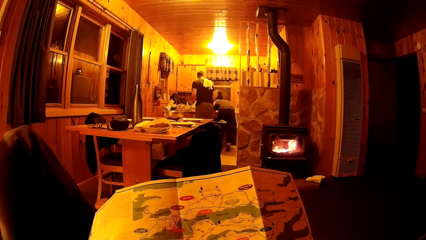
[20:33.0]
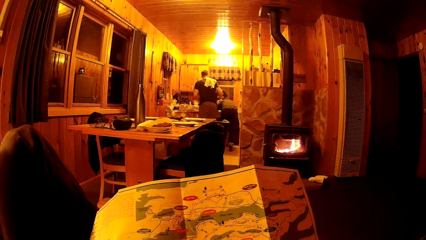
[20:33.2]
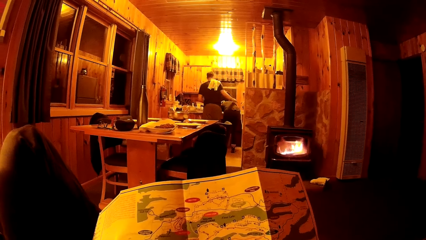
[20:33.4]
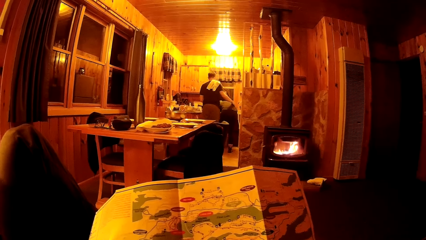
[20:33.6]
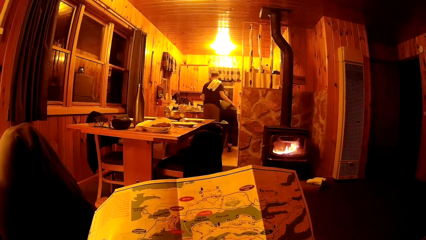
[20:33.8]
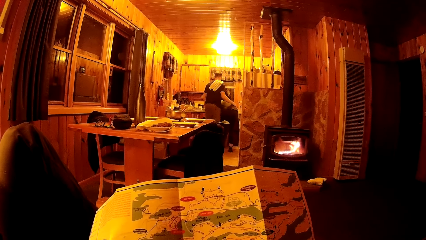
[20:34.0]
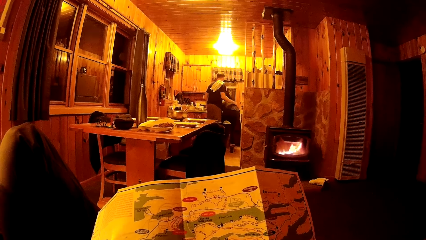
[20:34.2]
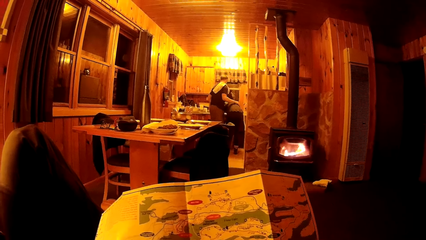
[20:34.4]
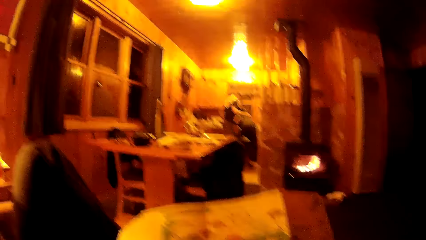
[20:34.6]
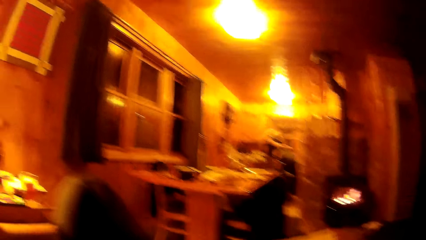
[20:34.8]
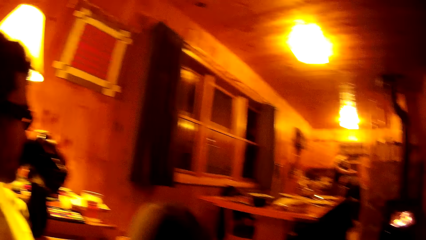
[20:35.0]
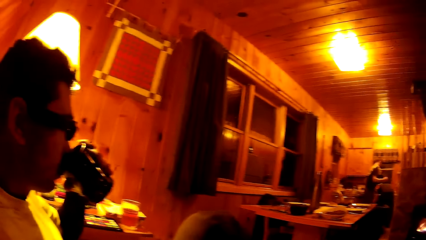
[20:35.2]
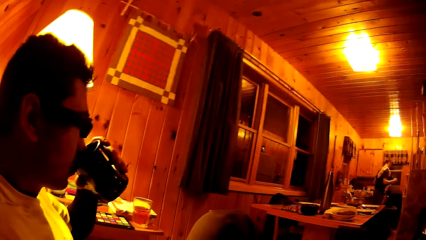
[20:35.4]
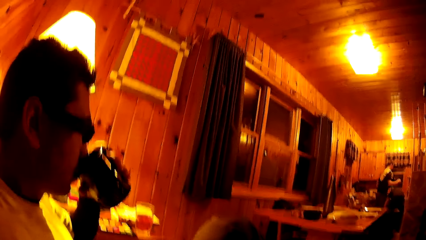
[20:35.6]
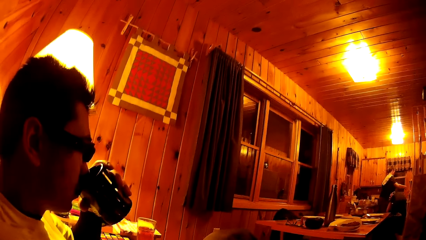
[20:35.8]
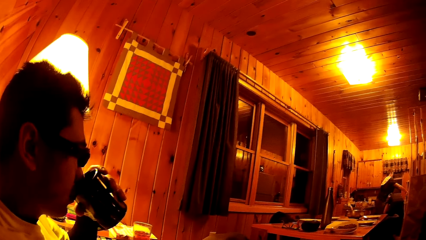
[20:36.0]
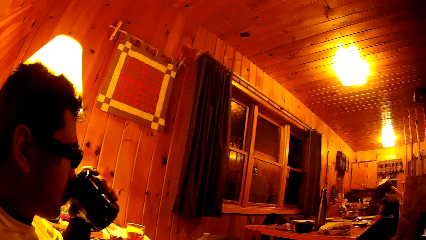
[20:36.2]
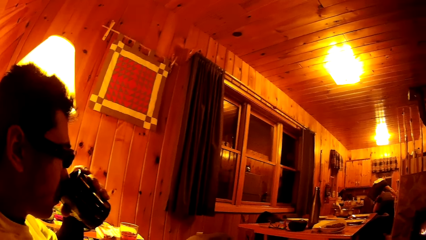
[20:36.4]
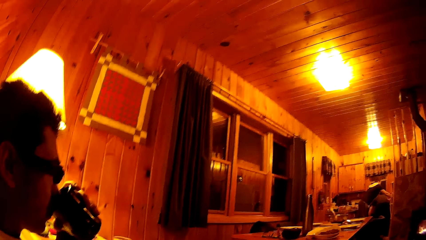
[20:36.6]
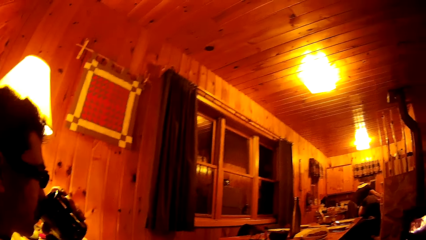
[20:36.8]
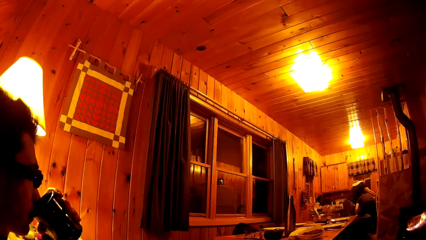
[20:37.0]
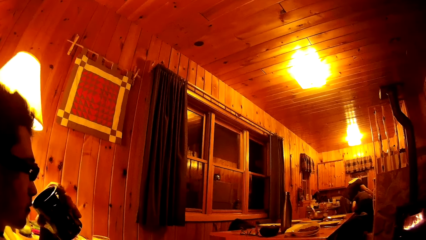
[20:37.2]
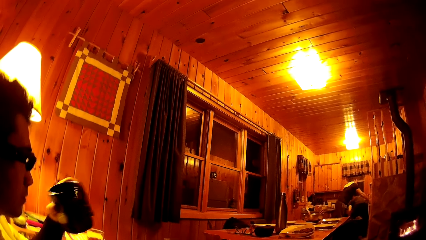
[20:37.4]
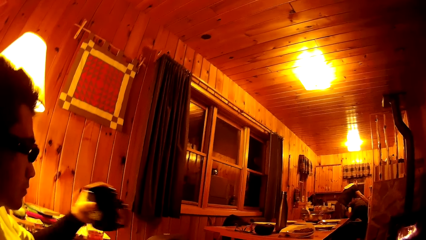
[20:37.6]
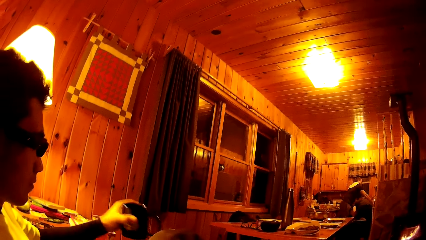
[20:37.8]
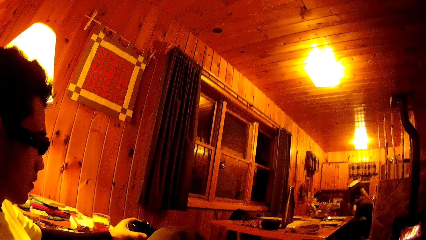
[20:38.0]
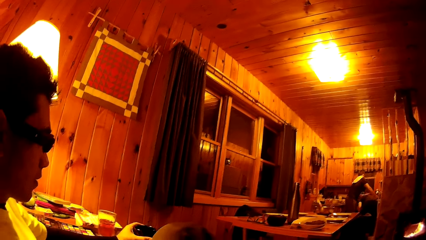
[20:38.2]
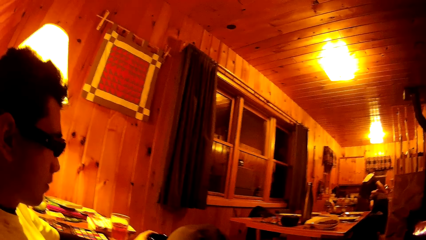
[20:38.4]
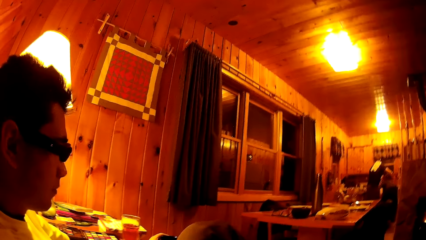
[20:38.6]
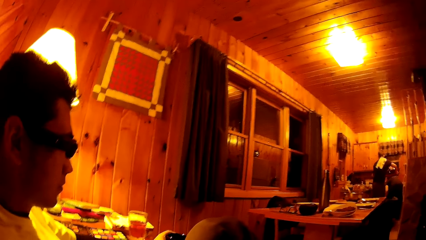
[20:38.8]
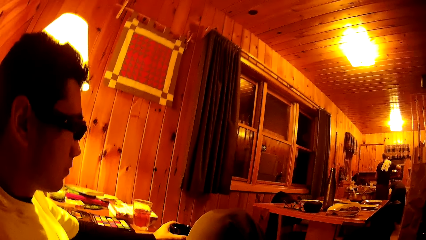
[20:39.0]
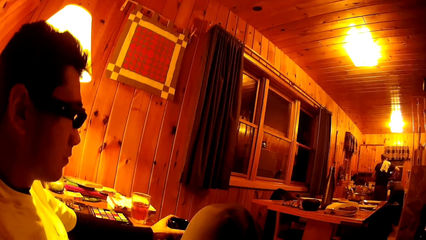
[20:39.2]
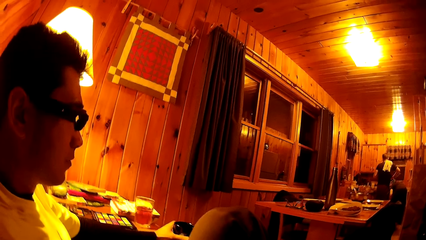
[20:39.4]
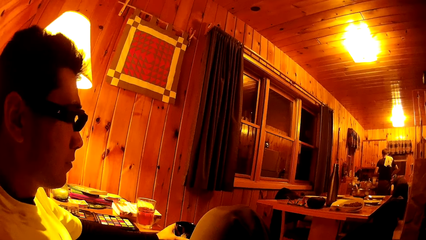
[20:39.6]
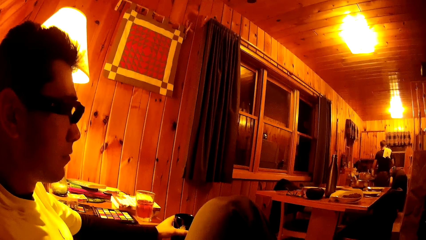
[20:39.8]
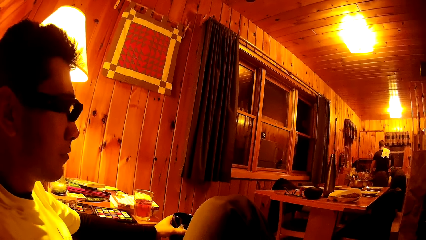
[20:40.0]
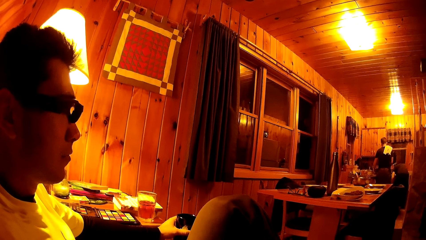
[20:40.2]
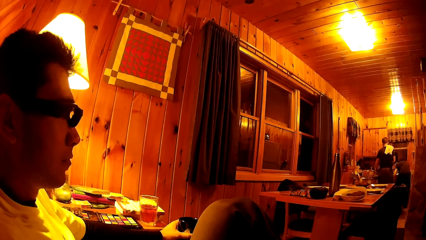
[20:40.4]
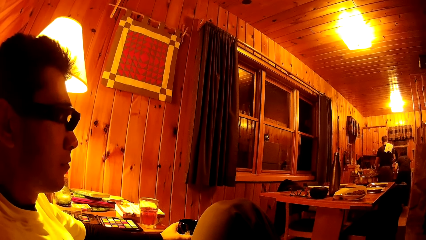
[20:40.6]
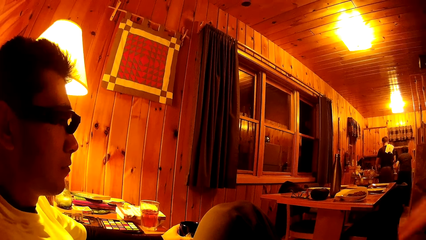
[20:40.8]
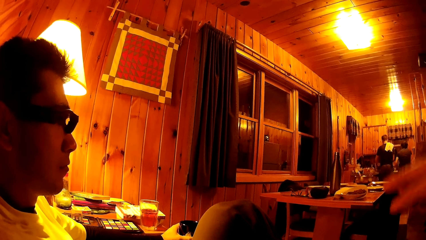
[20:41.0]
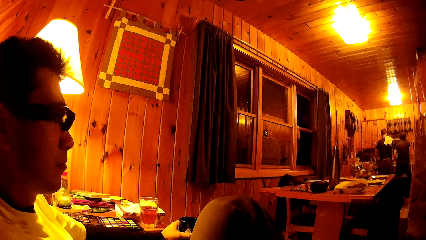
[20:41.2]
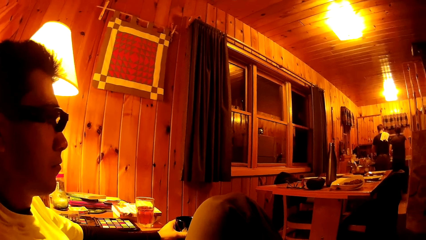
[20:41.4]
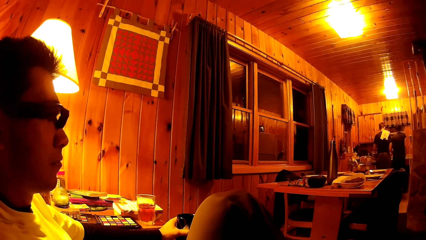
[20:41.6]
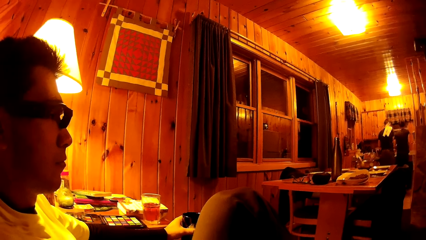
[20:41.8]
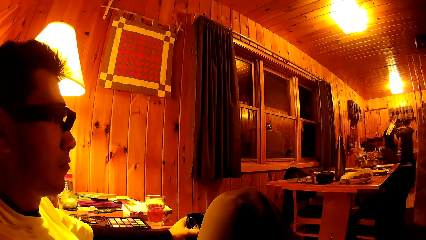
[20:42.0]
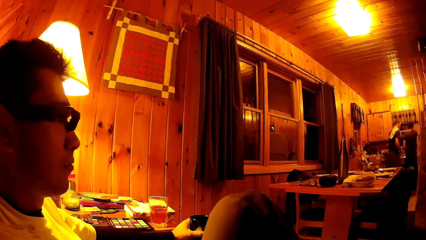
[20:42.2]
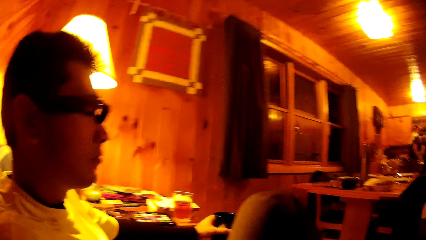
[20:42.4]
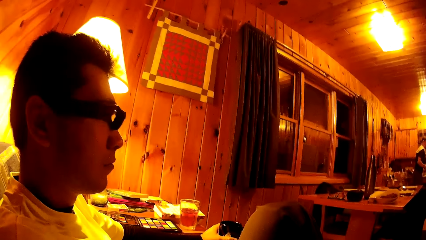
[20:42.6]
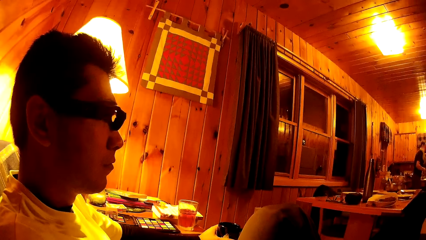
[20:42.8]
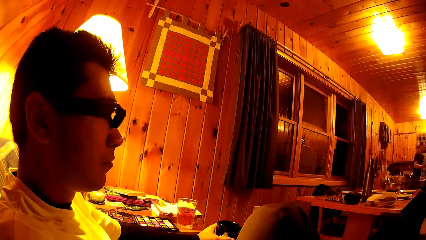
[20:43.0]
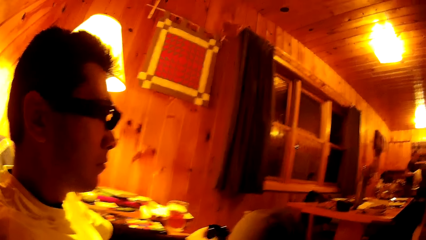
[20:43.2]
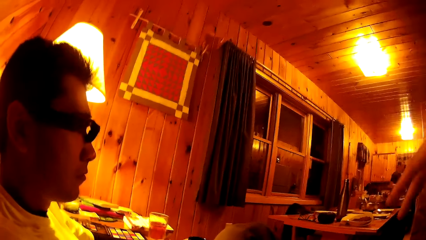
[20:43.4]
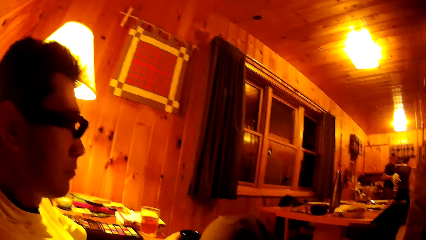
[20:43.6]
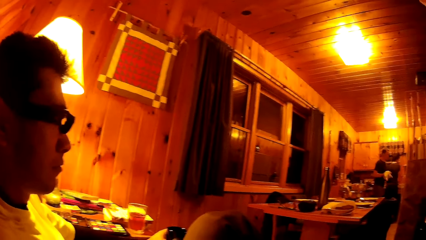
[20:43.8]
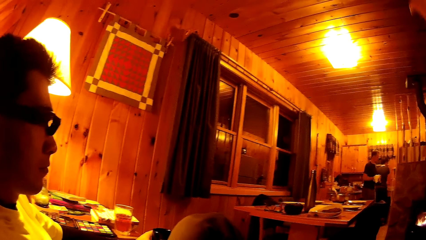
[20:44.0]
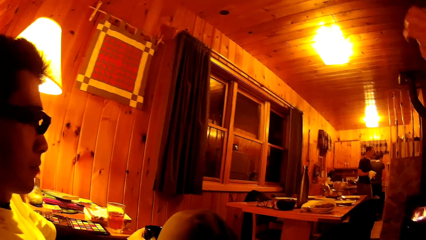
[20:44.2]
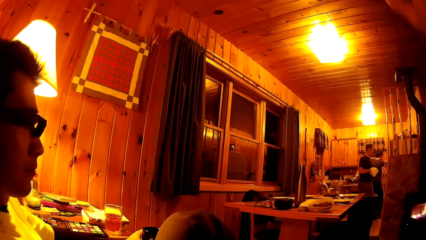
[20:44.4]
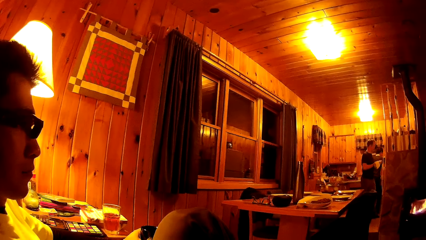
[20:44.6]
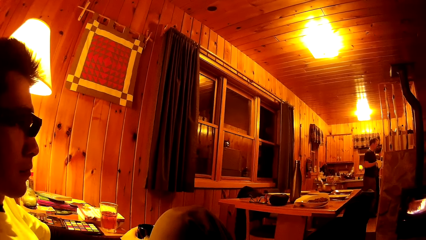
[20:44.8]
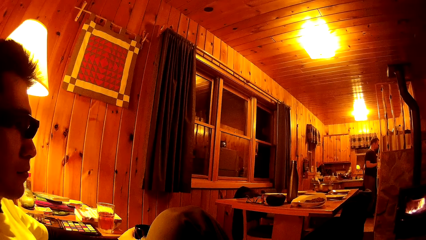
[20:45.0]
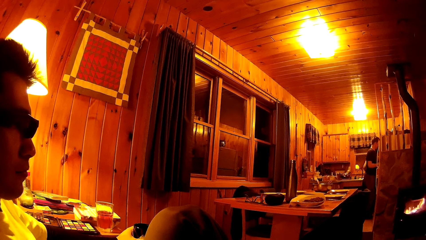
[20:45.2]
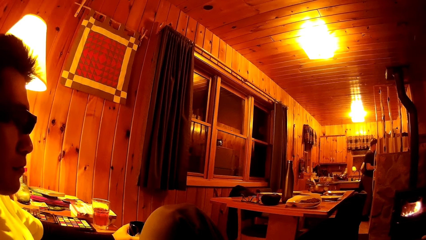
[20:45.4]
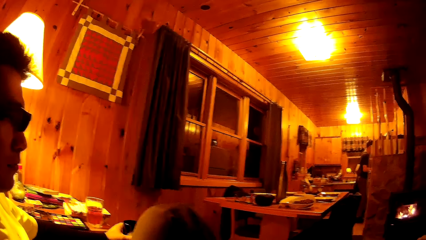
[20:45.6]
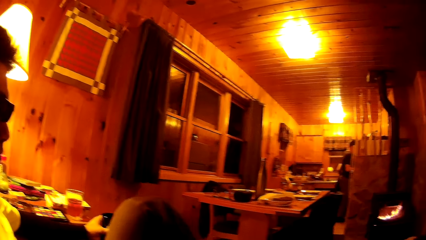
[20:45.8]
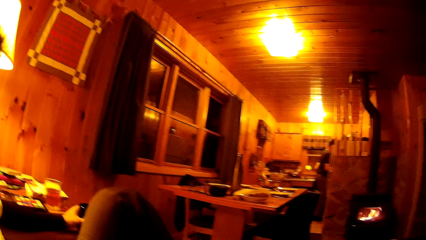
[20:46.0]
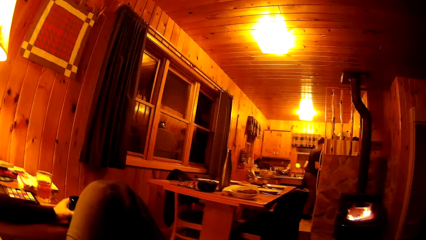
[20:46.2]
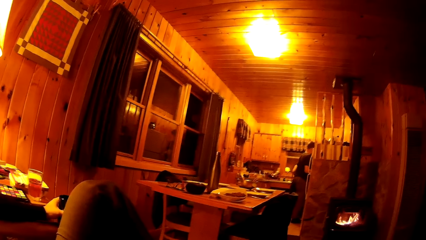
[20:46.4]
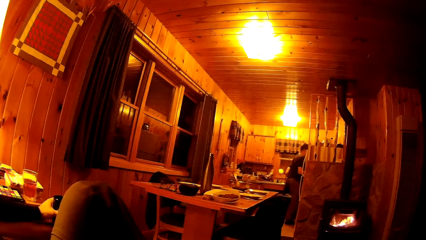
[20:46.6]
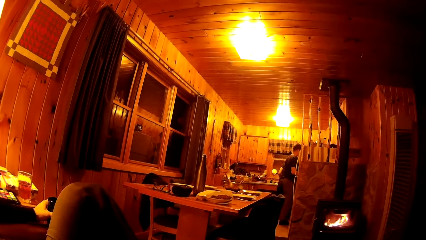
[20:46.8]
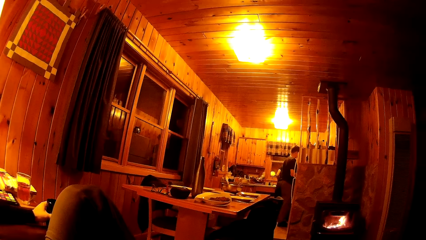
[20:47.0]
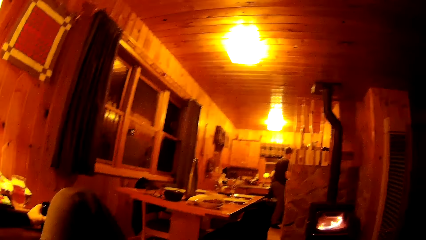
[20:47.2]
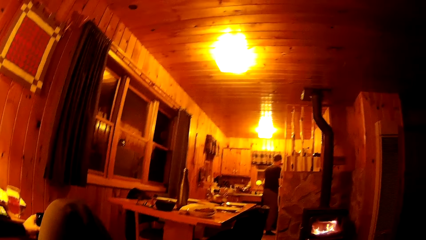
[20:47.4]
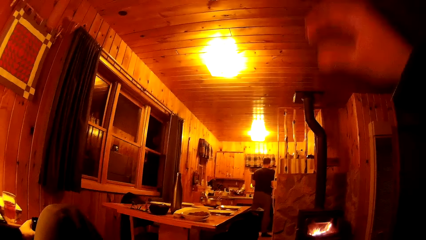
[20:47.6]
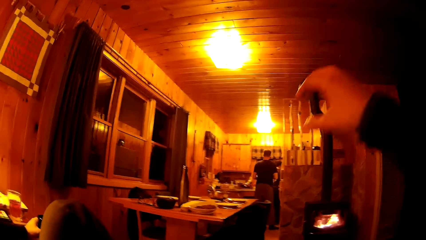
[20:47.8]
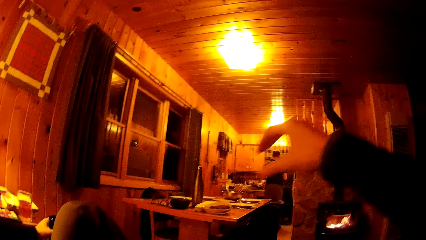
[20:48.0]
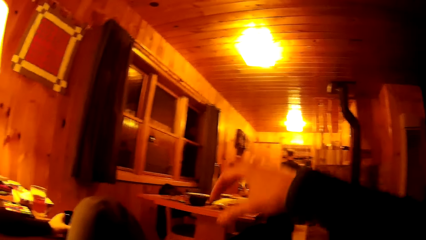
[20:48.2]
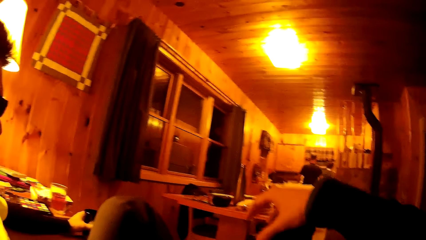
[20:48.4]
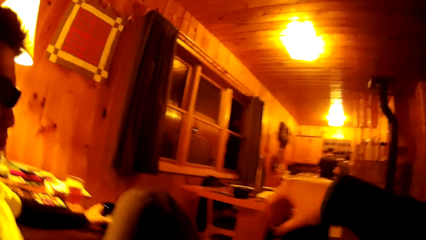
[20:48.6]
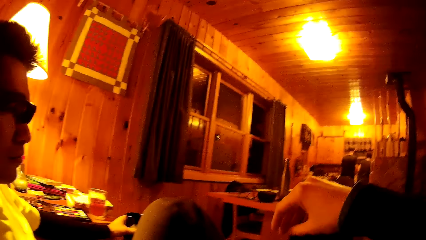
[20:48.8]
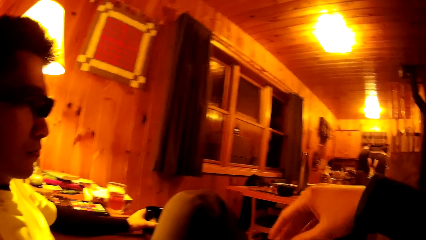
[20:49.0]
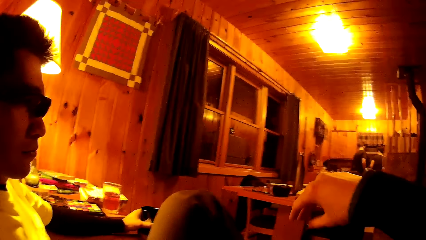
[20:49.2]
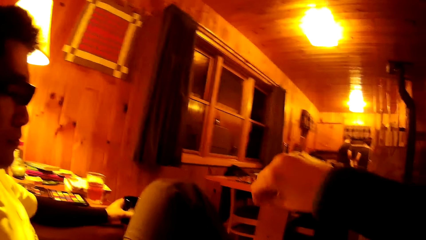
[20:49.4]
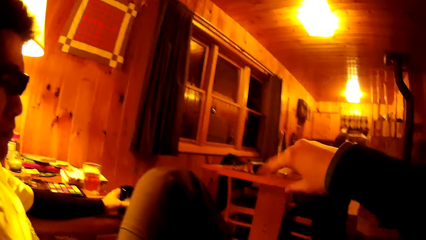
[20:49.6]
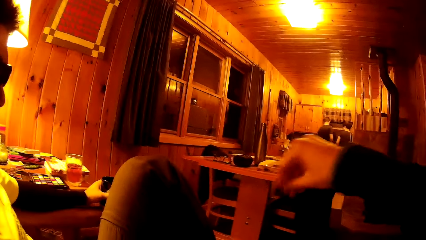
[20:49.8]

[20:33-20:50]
A man drinks from a mug in his left hand. Another man moves a stainless bowl on the kitchen slab with both hands. The first man places the mug on the place holder on the chair arm with his left hand. The other man wipes his hands with the napkin.
